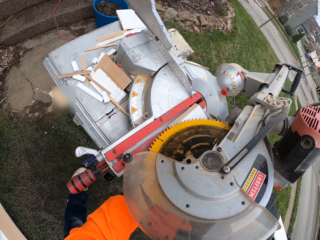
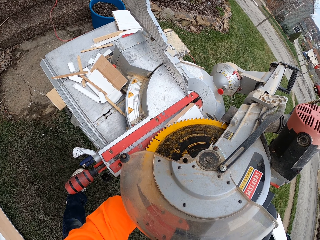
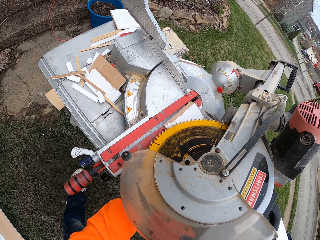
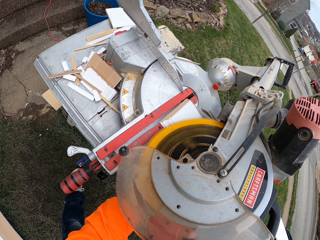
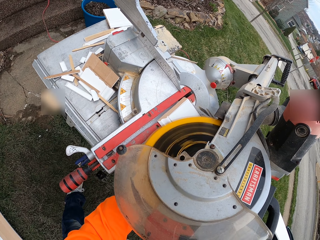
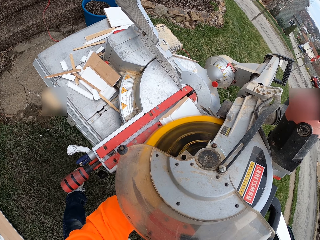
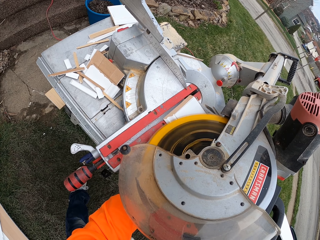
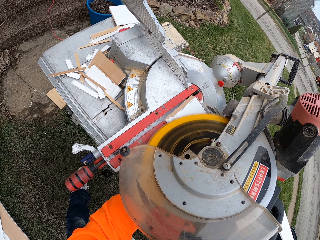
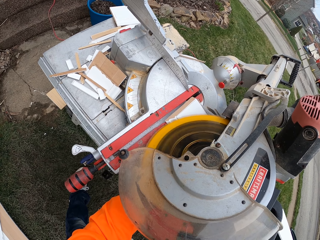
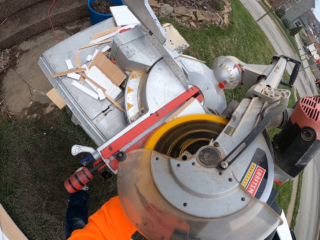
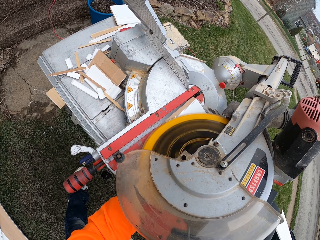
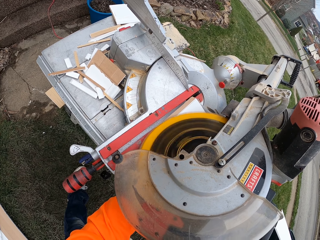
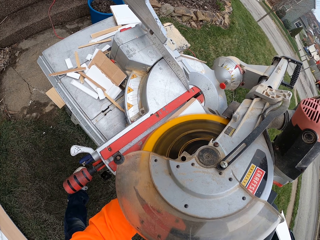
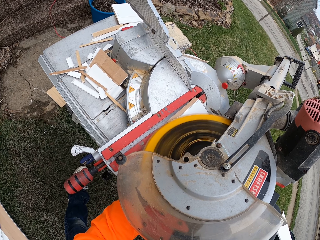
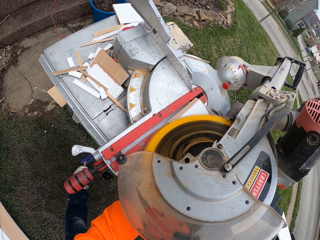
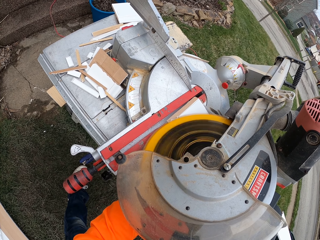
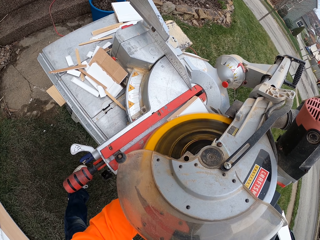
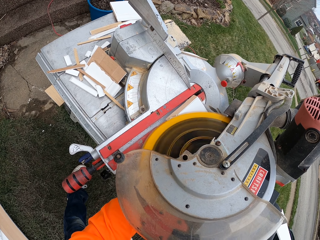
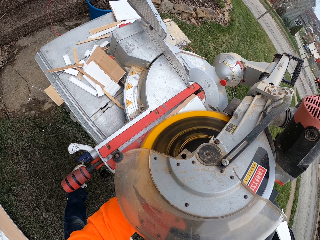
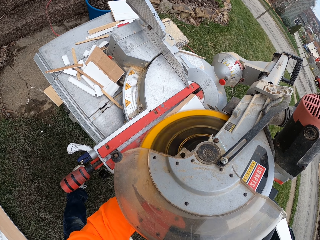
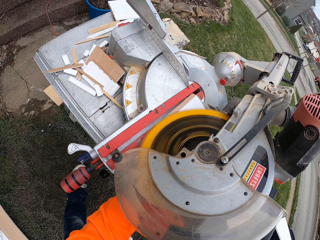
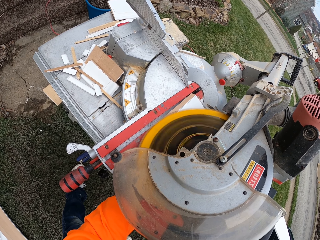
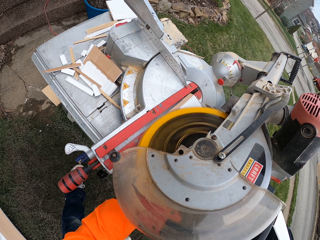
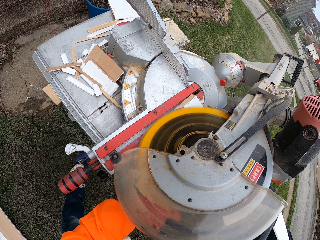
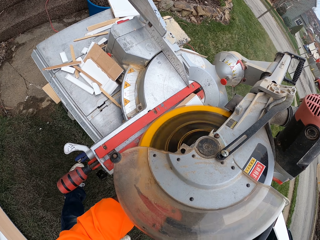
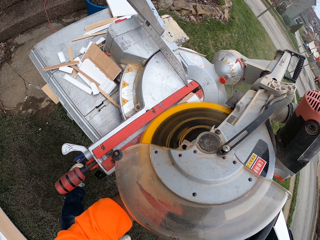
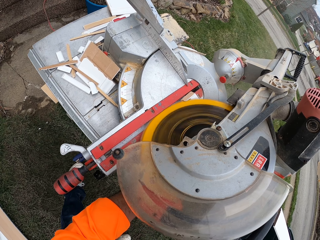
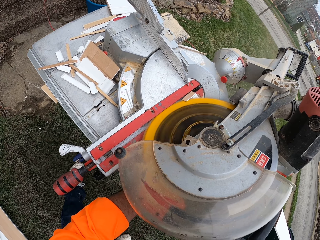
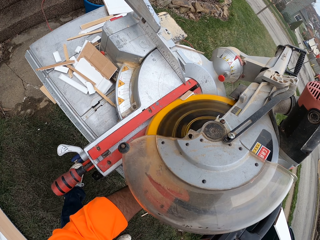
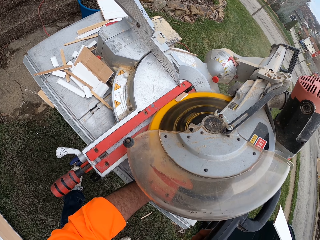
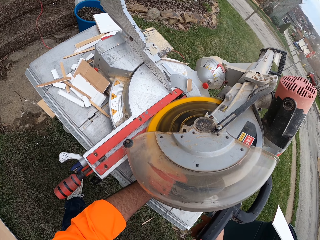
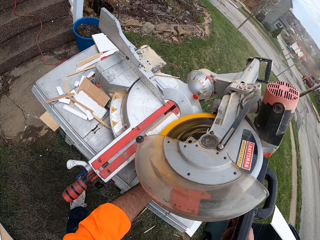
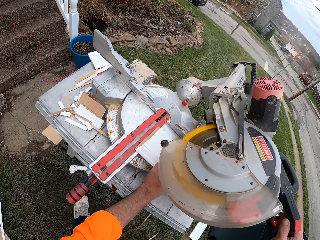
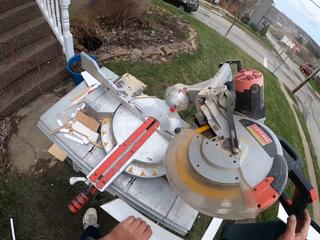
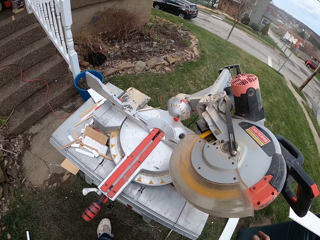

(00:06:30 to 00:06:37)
The camera wearer cuts the piece of wood. They release the circular saw handle. They remove the plywood sheet.

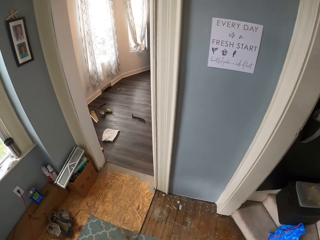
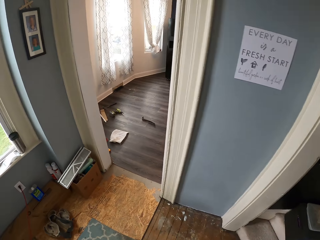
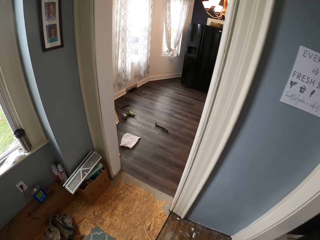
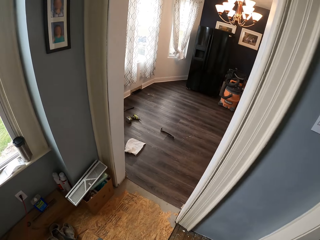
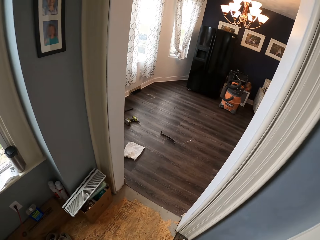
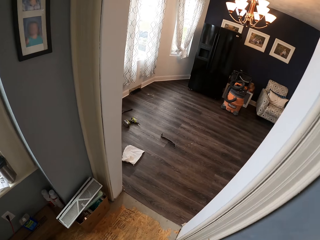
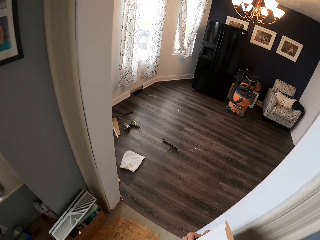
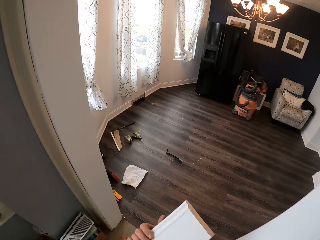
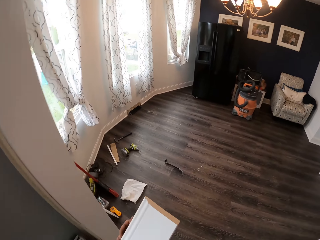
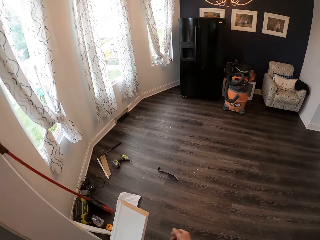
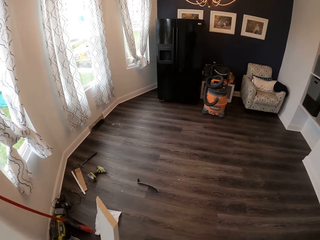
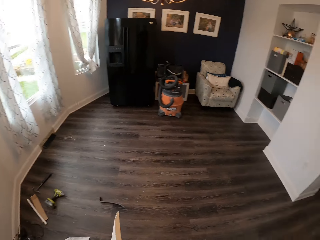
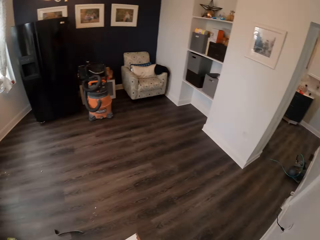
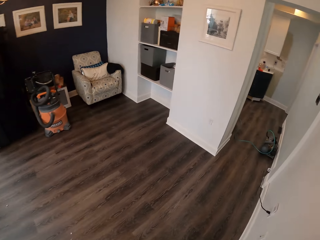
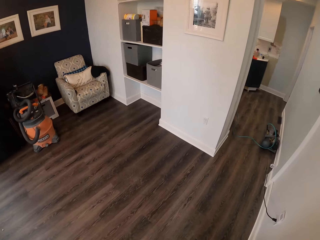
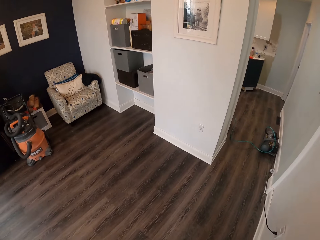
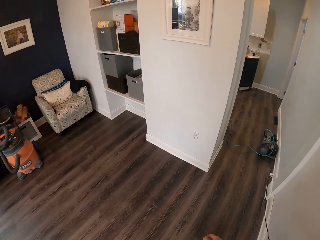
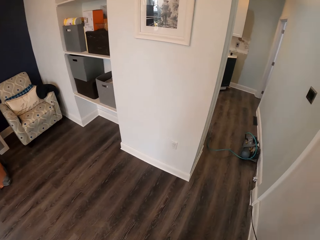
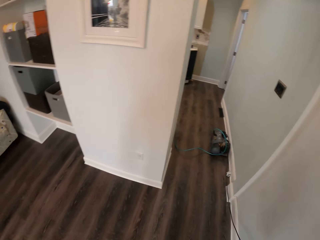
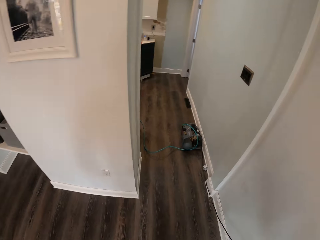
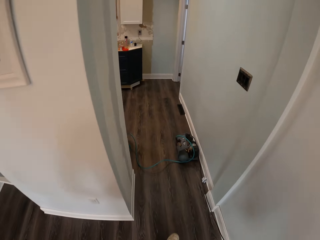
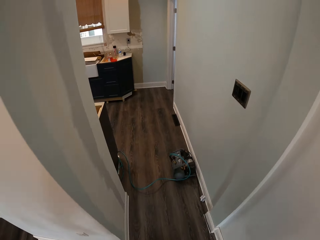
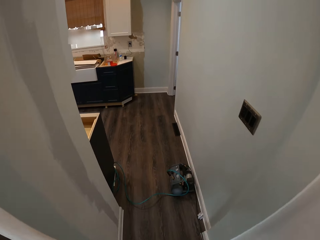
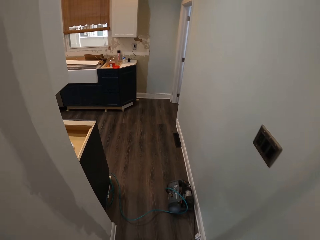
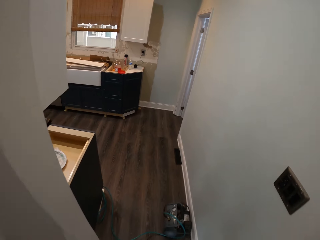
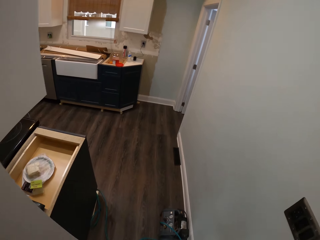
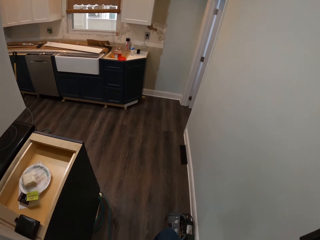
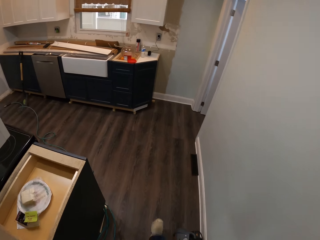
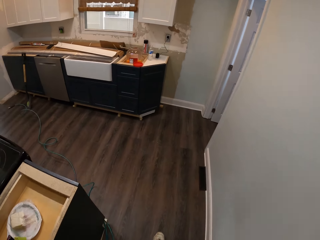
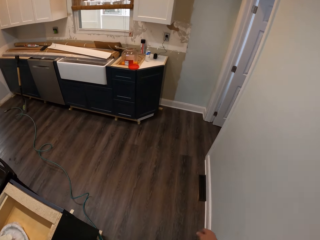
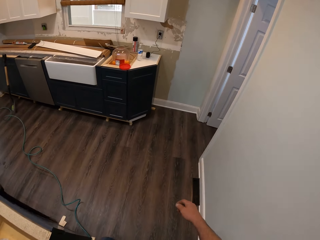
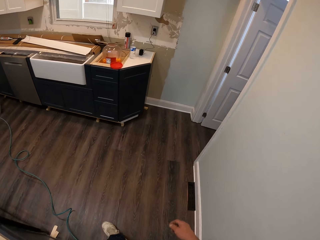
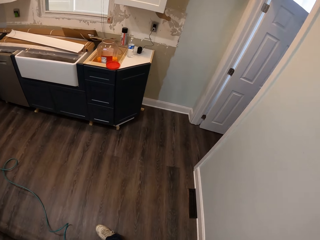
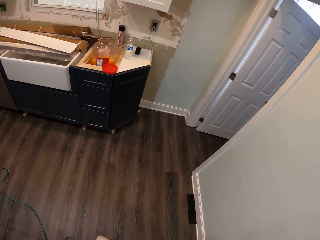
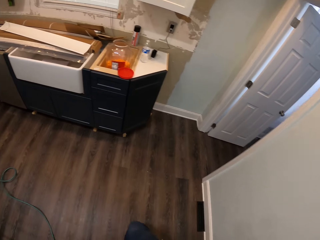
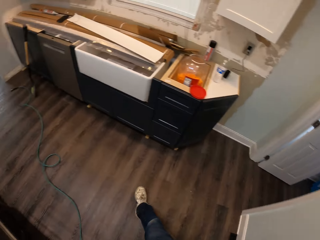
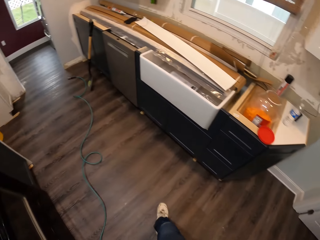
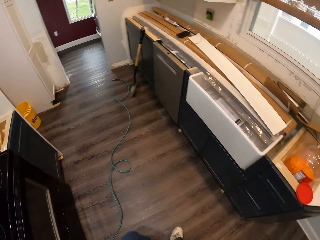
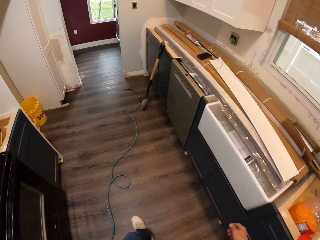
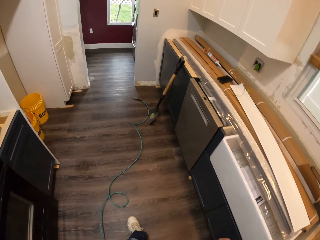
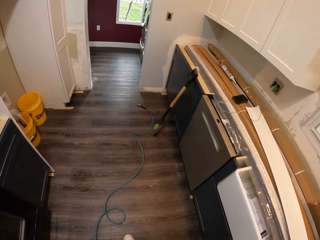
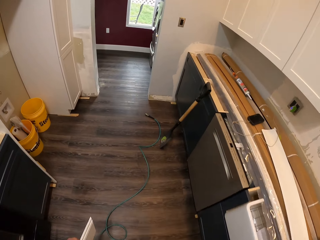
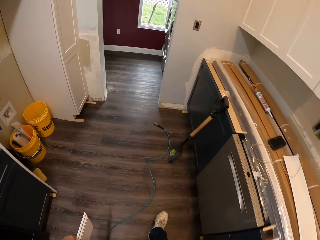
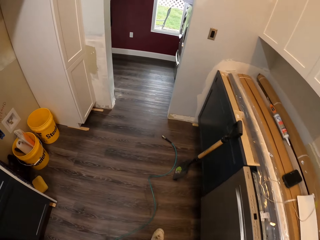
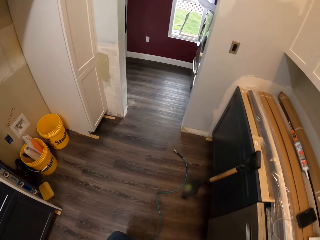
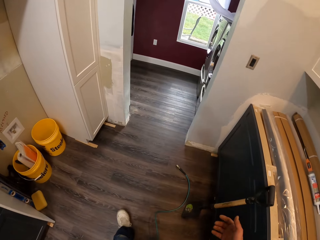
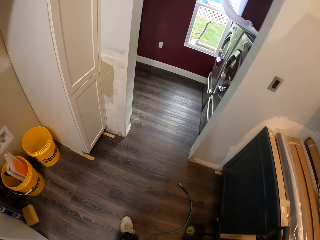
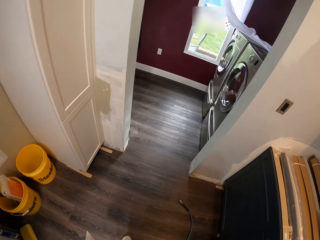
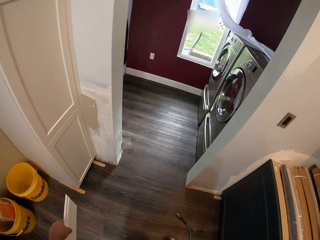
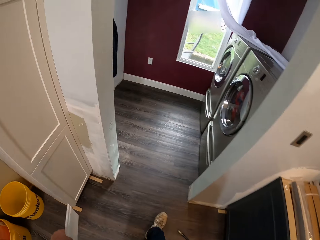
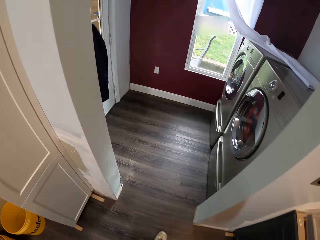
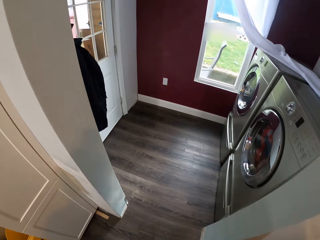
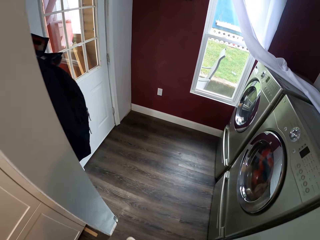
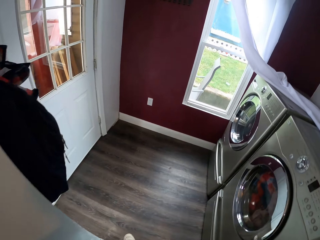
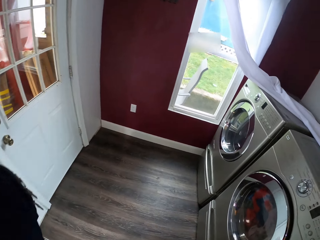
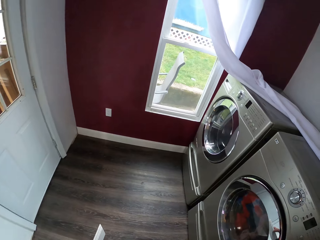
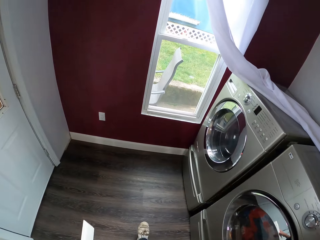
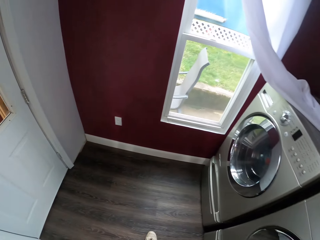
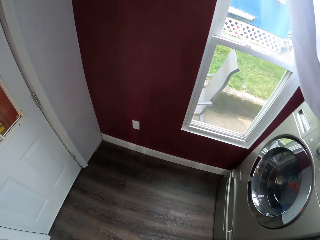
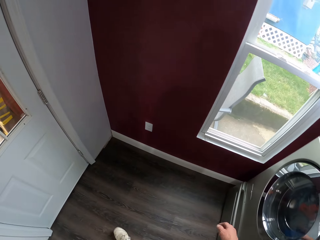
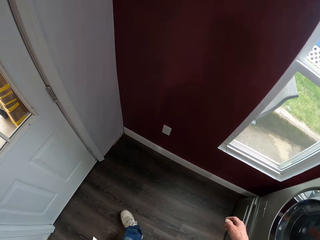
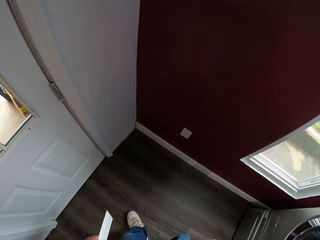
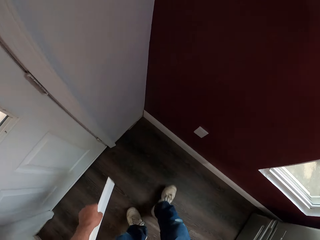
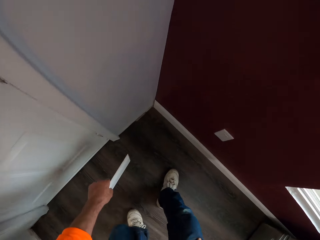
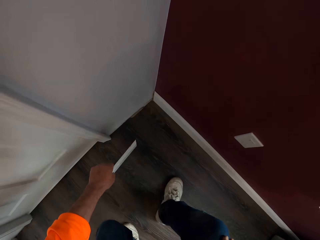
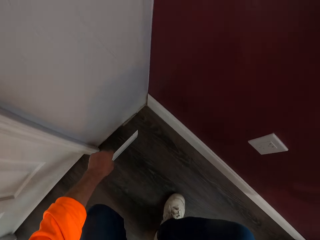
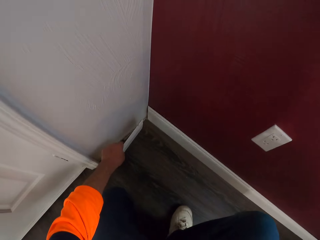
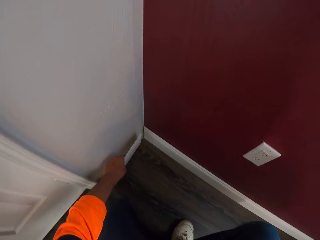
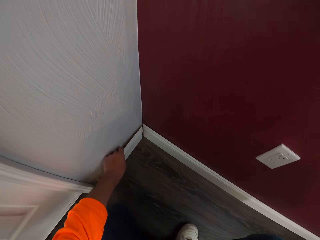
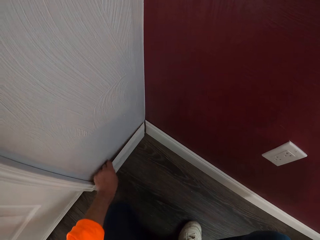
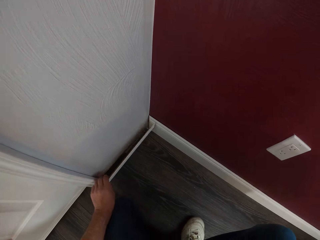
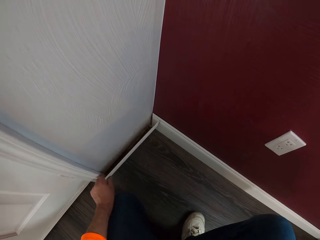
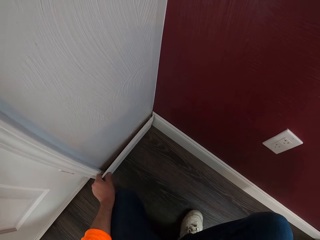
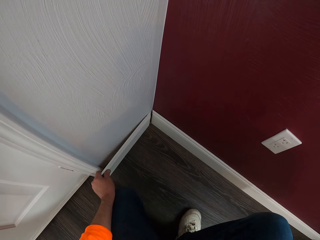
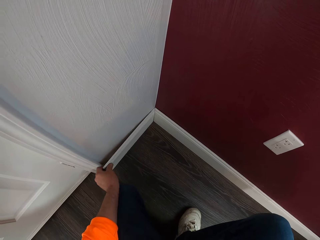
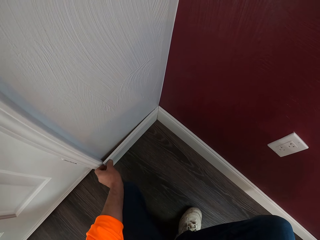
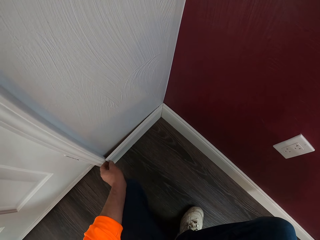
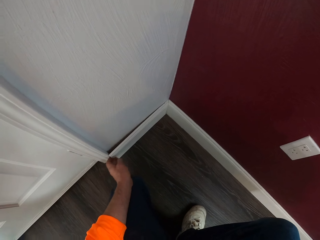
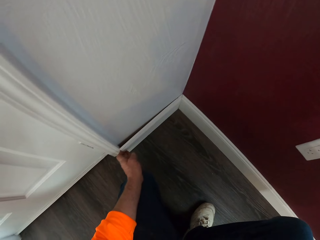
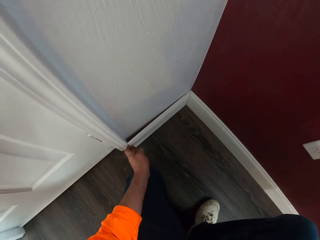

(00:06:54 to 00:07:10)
The camera wearer walks. They squat down. They place the plywood sheet on the part of the wall.
